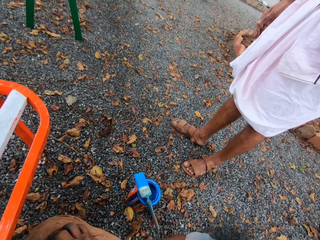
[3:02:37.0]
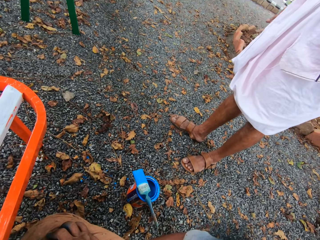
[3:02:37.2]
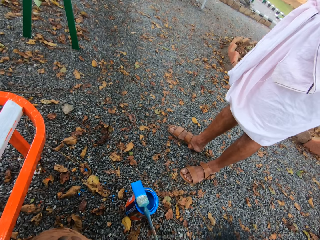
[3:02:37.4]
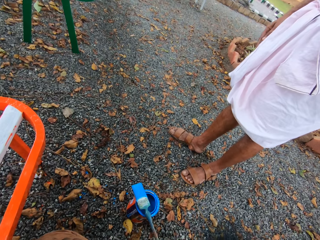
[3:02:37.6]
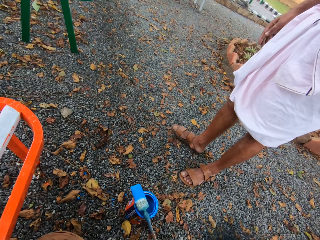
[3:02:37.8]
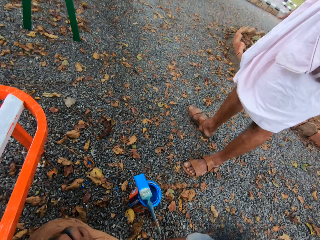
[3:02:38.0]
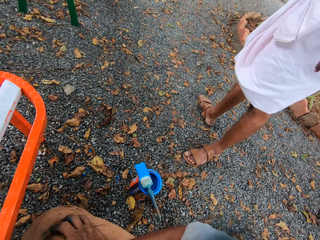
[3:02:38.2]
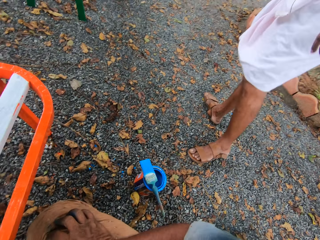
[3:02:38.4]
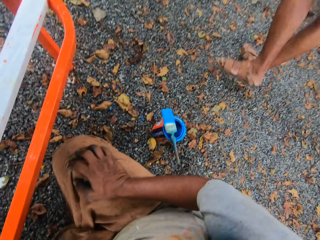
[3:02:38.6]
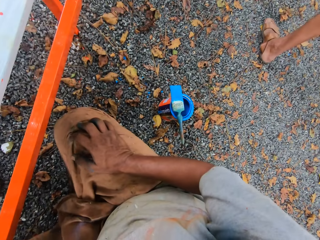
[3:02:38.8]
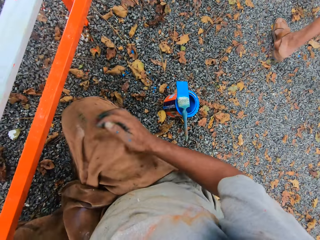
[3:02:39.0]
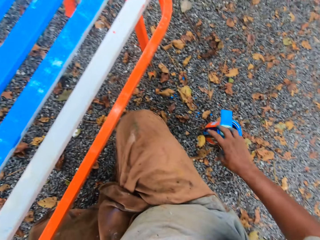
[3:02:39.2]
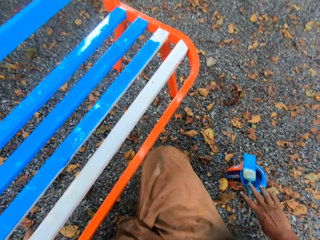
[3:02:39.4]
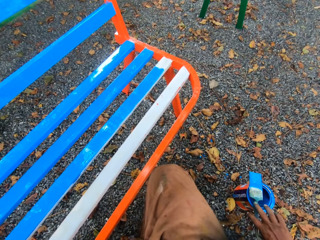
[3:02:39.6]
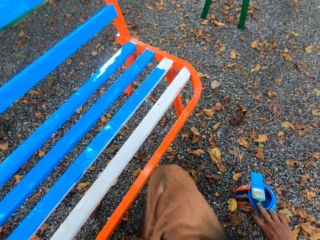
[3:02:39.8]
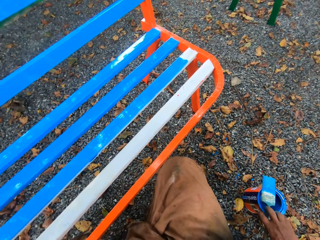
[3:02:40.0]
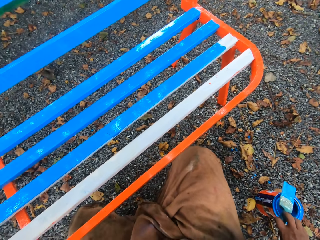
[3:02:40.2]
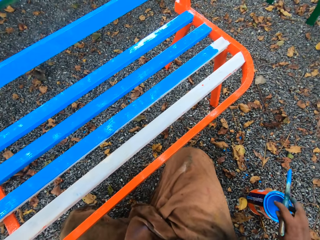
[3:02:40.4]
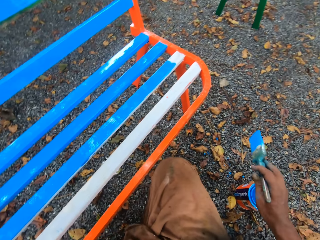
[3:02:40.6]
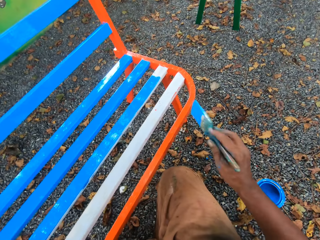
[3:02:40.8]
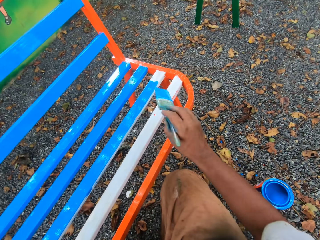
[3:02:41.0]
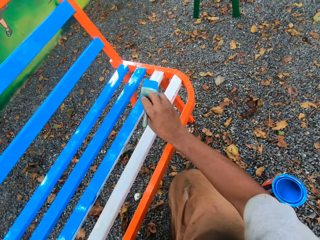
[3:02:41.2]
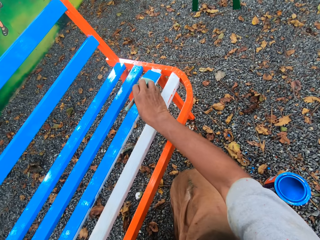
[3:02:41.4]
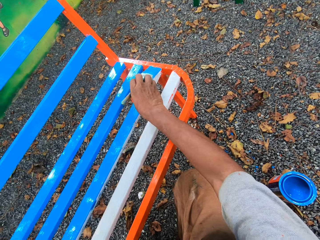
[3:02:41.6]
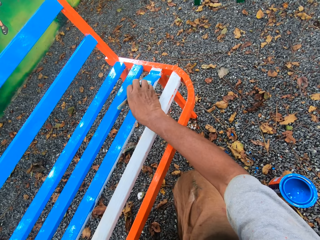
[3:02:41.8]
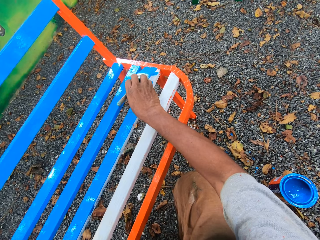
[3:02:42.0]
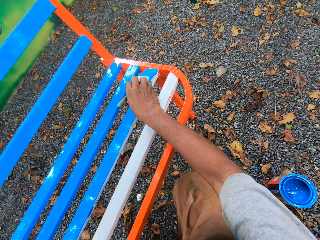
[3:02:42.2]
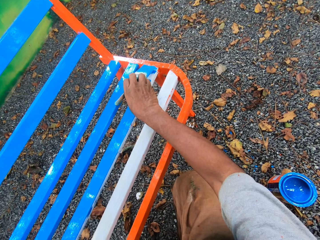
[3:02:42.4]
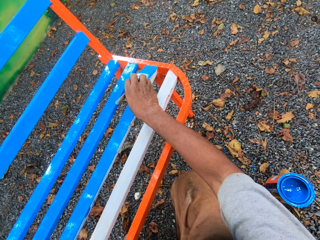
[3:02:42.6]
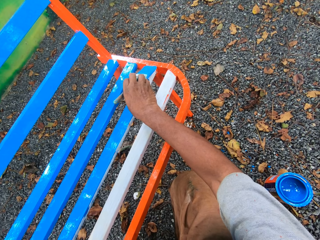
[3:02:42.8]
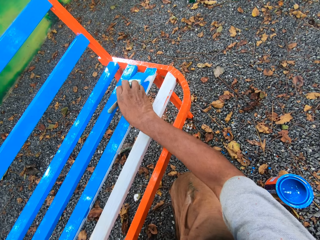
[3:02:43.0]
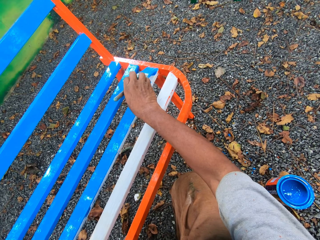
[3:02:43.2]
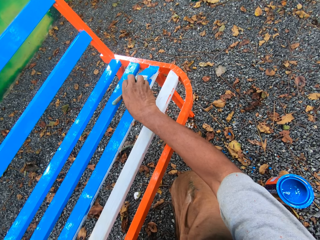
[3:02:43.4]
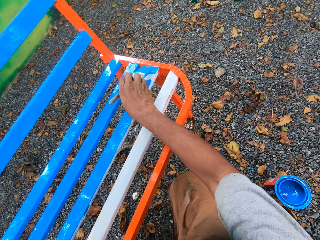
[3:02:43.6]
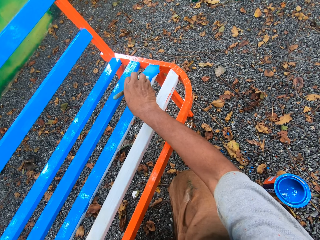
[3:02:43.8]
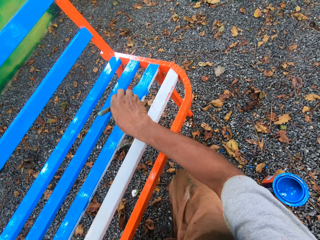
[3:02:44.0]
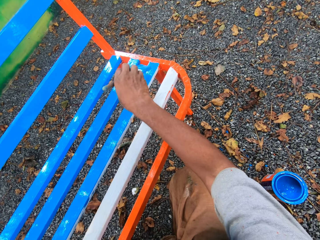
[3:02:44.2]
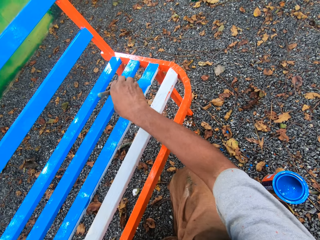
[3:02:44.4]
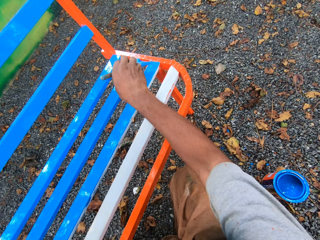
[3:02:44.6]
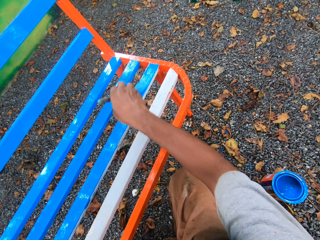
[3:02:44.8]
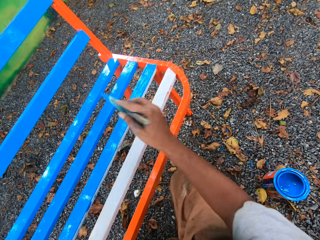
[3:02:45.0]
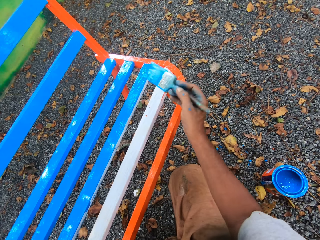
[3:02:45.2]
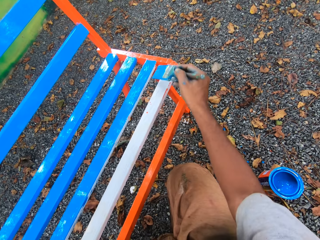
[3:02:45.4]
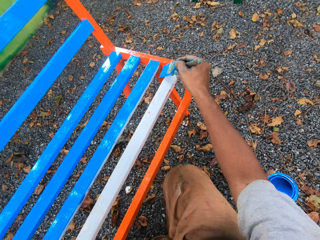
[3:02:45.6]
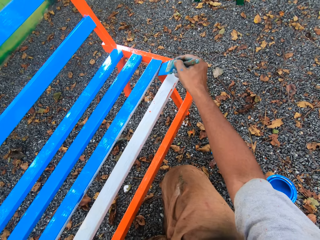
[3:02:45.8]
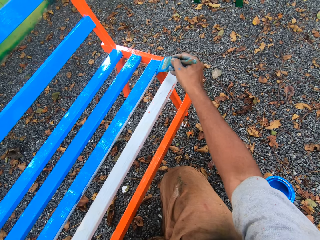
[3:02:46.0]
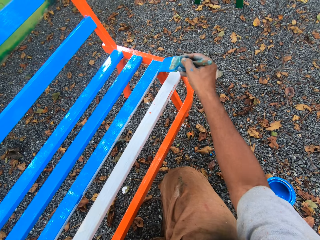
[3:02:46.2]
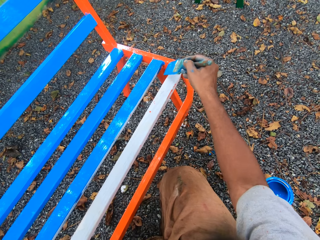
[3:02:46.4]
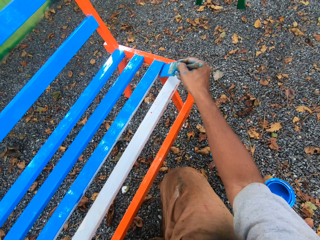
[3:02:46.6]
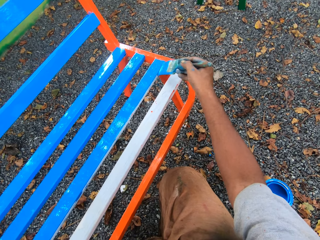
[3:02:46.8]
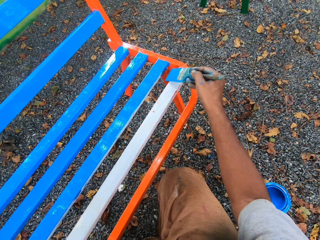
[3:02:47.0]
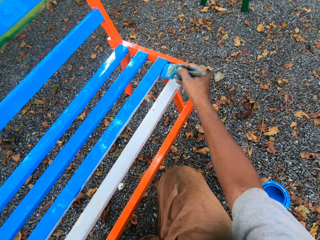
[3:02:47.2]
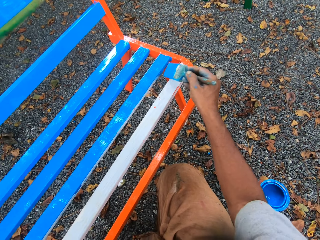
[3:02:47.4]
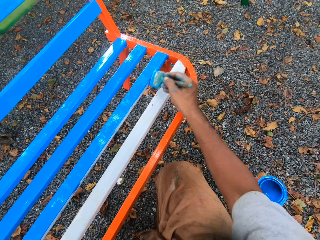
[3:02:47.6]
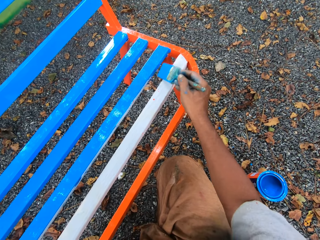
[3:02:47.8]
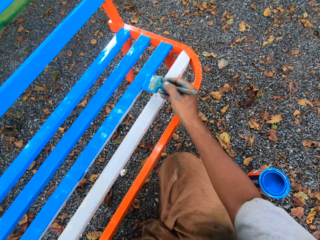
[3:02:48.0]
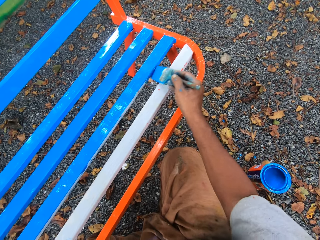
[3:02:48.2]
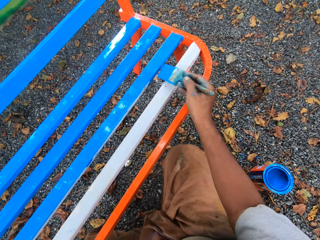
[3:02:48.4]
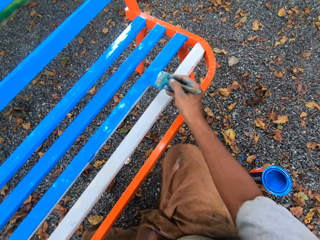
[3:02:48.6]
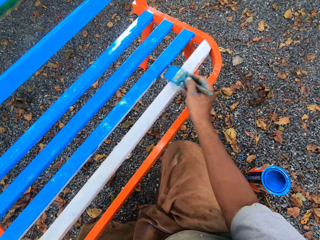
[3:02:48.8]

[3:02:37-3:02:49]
A man walks away from the camera wearer. The camera wearer picks up the paint brush. They paint the metal bench.

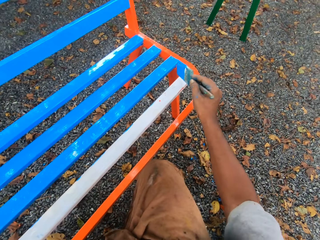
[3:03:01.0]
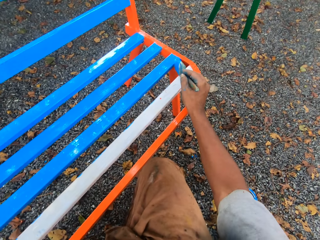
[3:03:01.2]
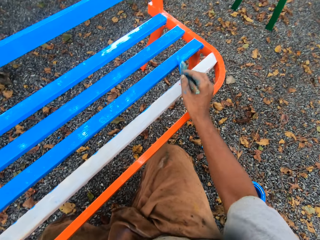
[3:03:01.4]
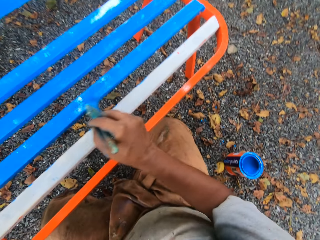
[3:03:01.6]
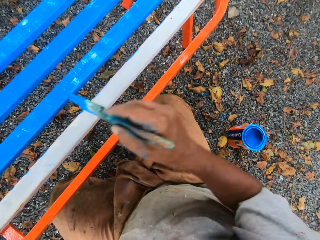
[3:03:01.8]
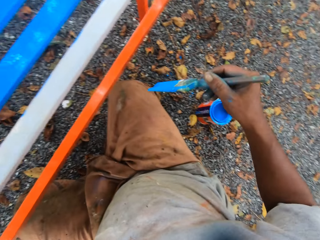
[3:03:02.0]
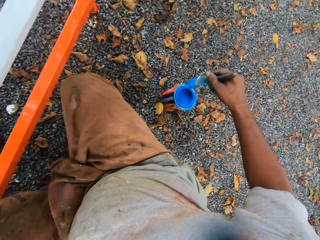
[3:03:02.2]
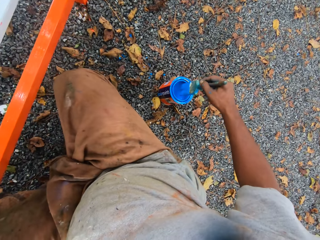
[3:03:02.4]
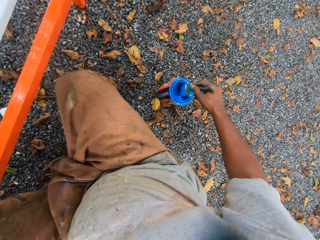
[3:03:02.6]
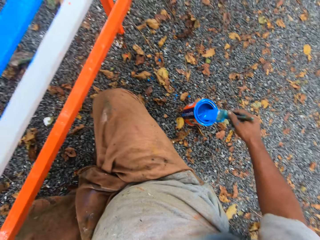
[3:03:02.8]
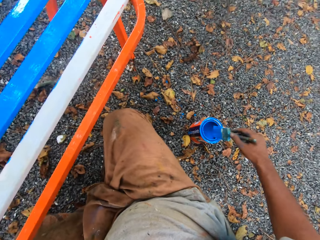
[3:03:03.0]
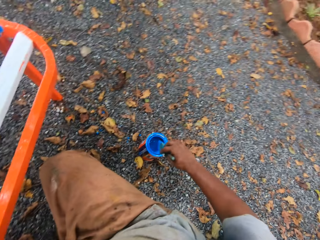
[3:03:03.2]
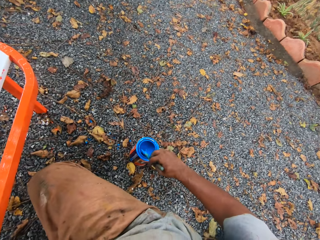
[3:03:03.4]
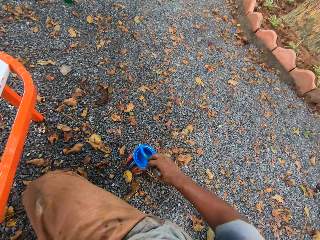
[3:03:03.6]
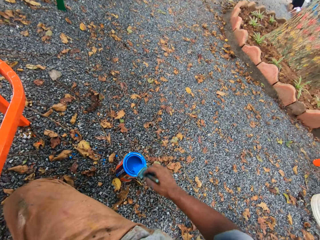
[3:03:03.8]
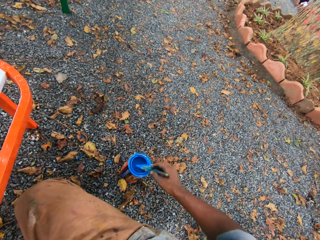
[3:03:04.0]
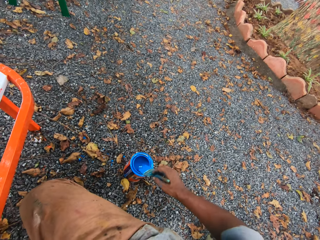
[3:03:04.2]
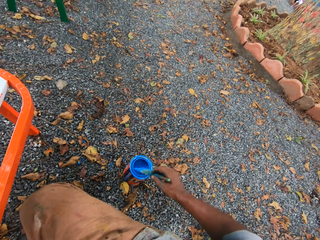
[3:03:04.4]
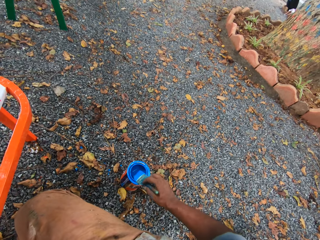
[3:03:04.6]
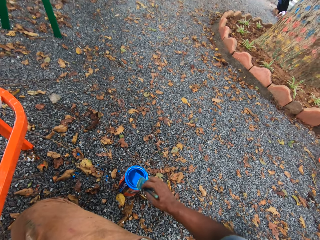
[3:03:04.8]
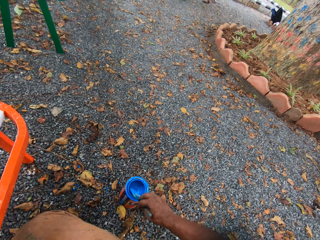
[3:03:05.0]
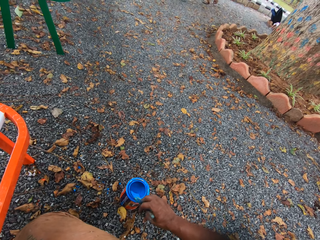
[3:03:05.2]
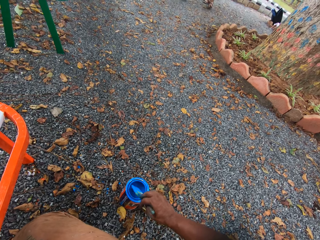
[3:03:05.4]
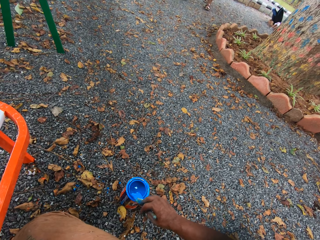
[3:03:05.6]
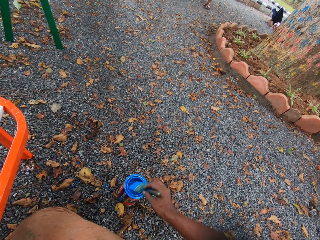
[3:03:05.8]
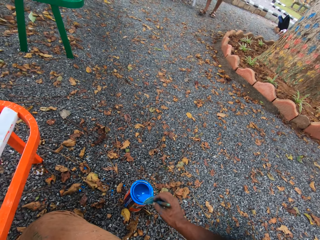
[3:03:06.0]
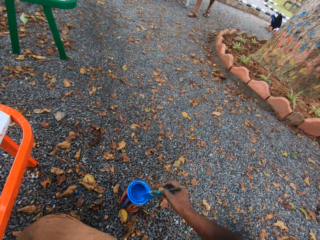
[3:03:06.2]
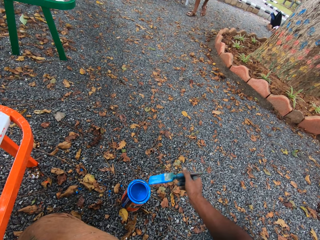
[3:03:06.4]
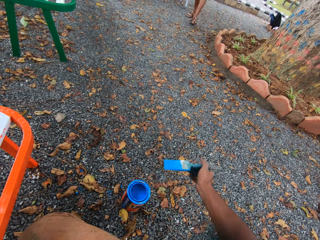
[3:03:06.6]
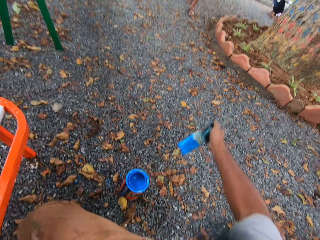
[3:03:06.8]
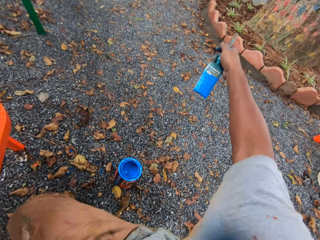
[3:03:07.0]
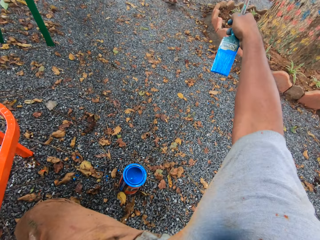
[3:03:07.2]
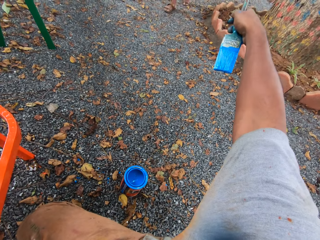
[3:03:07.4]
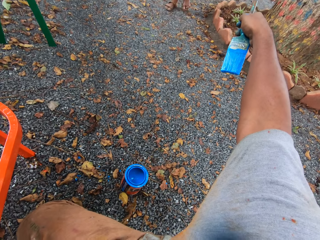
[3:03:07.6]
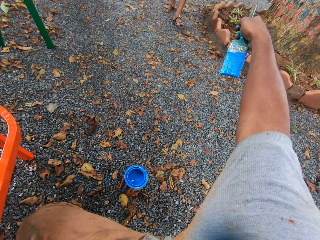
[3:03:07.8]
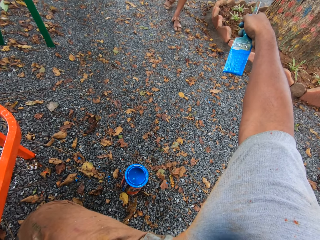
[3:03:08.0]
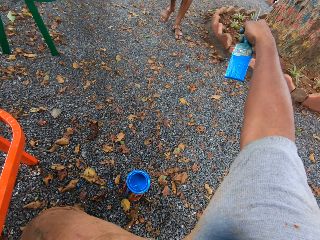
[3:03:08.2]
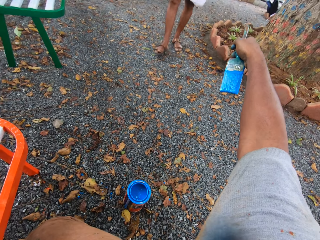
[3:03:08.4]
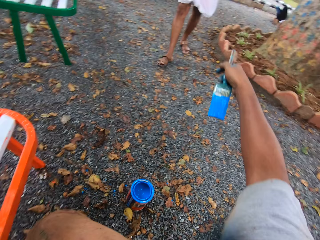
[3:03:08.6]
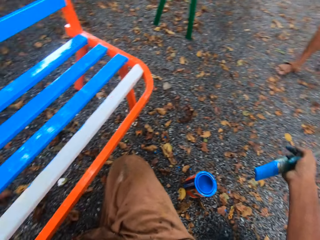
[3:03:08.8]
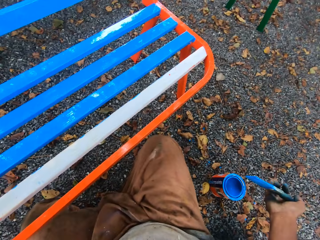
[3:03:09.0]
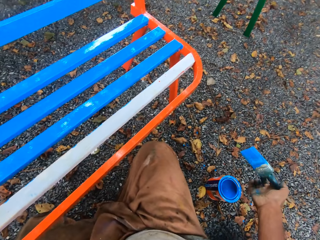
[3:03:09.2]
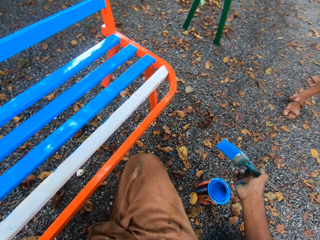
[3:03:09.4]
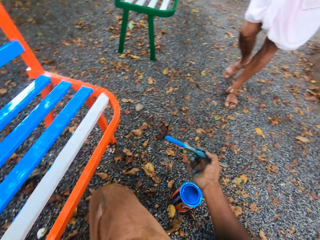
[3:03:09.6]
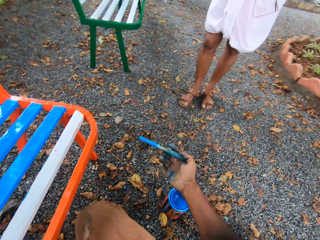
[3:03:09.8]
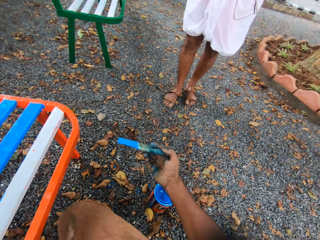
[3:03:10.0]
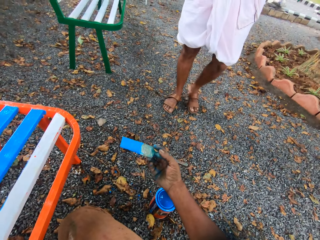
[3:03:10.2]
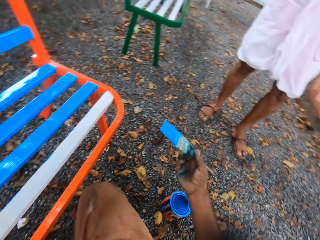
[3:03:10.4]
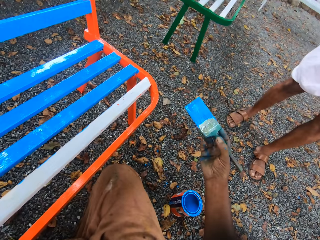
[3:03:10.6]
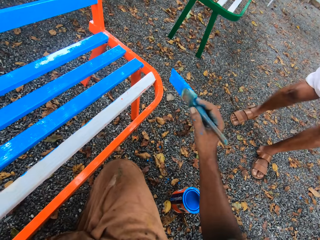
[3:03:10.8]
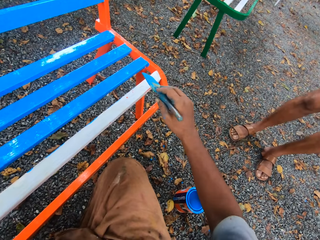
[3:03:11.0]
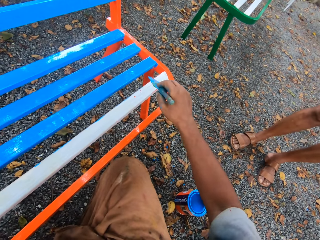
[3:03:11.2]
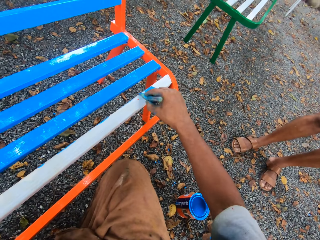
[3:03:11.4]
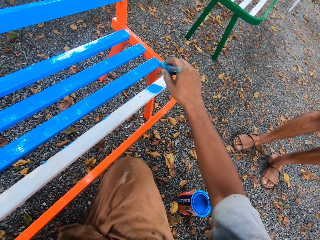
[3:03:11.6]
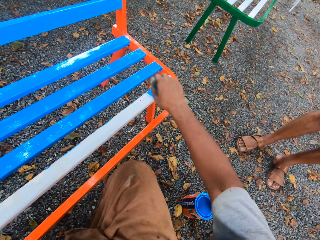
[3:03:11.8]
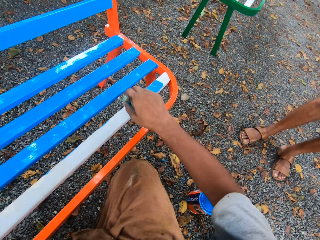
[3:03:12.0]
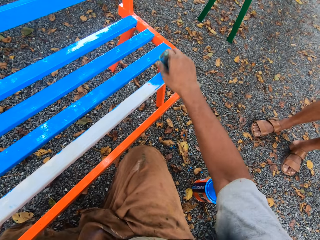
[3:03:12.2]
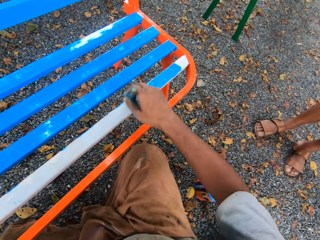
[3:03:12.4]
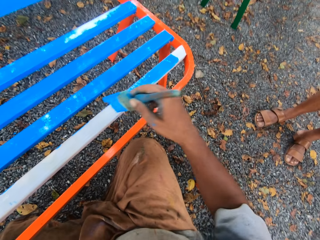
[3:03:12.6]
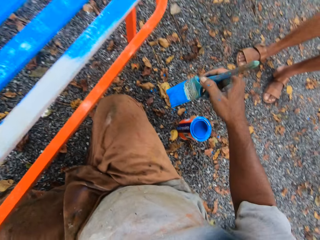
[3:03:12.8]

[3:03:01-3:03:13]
The camera wearer removes a paint brush from a bench. They dip the paint brush in a paint container or paint can. They clean the paint brush with the mouth of the paint container. They squeeze the paint brush. They converse with a man. The man walks towards the camera wearer. The camera wearer removes the paint brush from the paint can. They point around the compound with the paint brush. The man comes towards the camera wearer. The camera wearer converses with the man. They point towards the man. The man stands beside the camera wearer. The camera wearer paints the metal bench.
